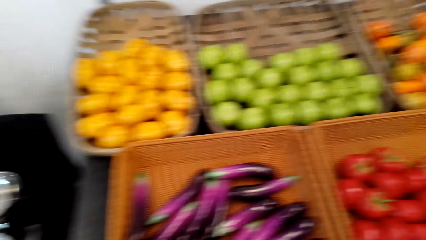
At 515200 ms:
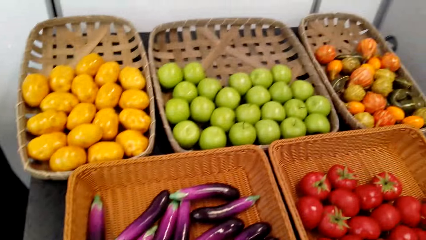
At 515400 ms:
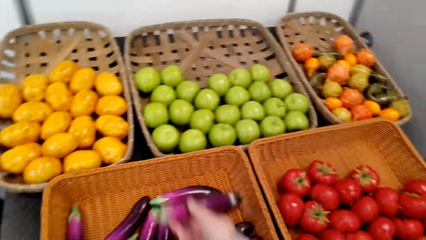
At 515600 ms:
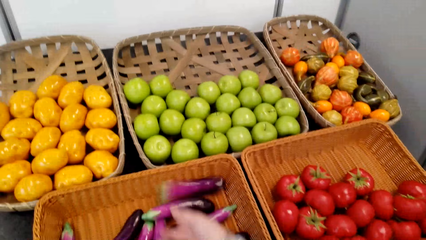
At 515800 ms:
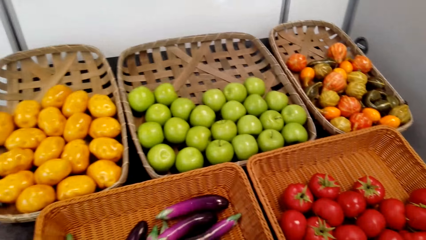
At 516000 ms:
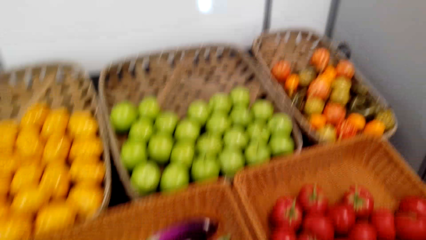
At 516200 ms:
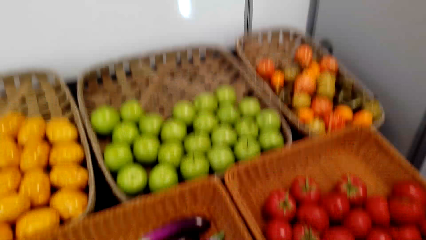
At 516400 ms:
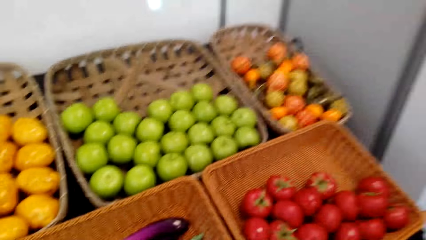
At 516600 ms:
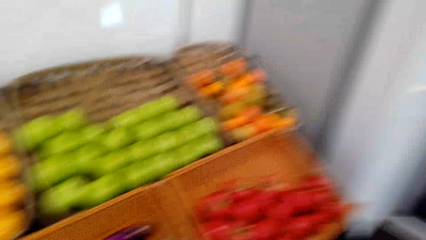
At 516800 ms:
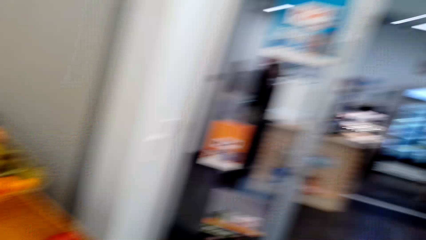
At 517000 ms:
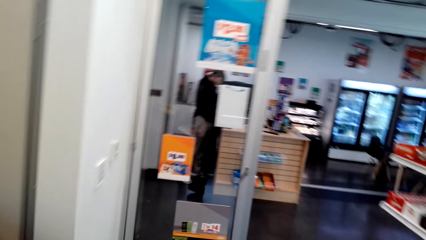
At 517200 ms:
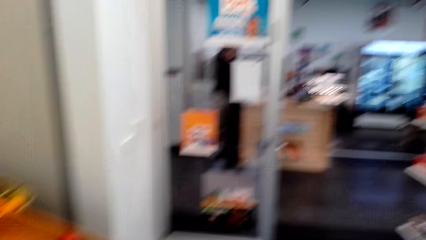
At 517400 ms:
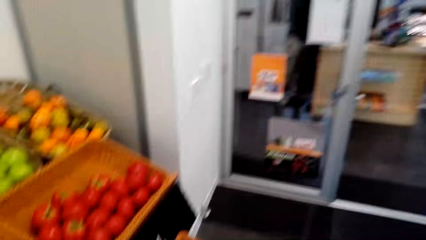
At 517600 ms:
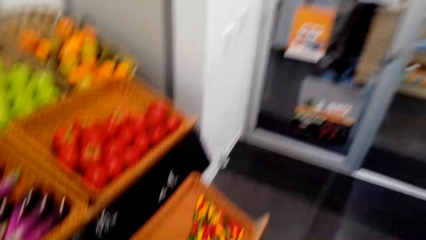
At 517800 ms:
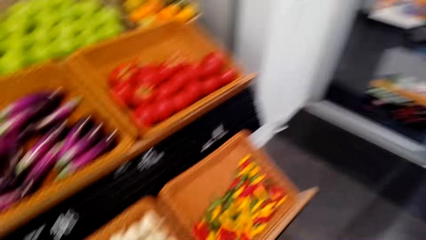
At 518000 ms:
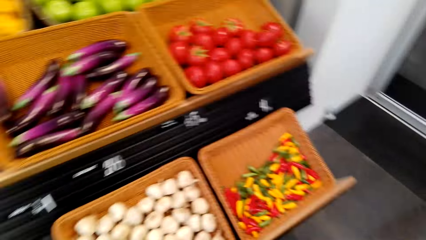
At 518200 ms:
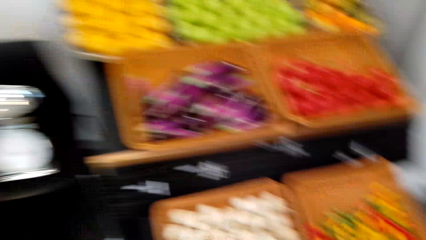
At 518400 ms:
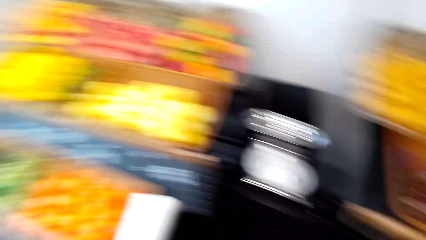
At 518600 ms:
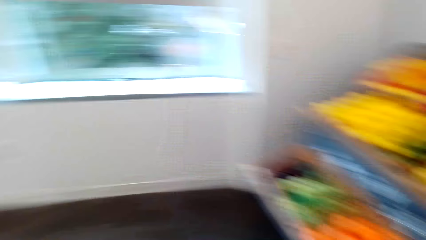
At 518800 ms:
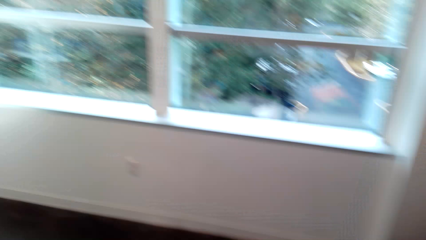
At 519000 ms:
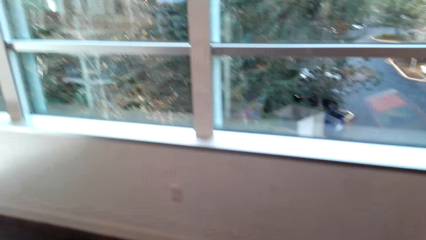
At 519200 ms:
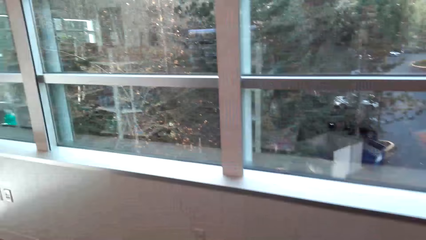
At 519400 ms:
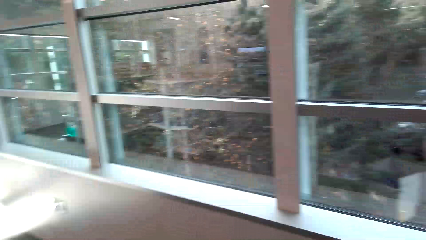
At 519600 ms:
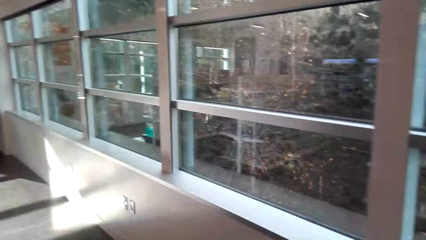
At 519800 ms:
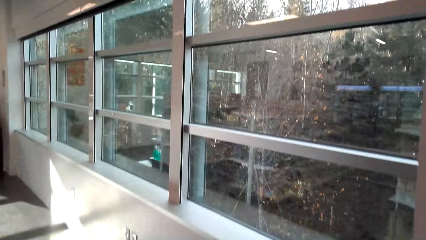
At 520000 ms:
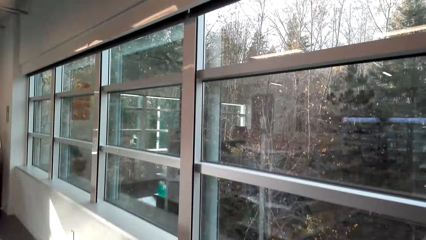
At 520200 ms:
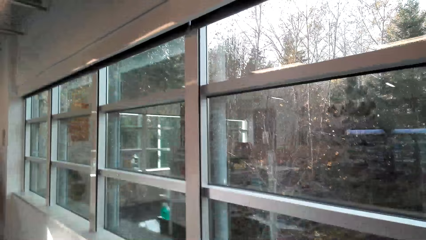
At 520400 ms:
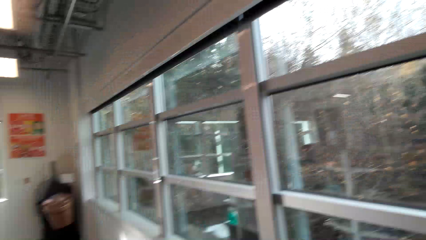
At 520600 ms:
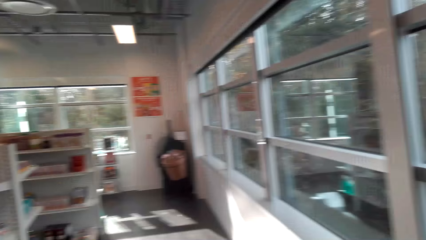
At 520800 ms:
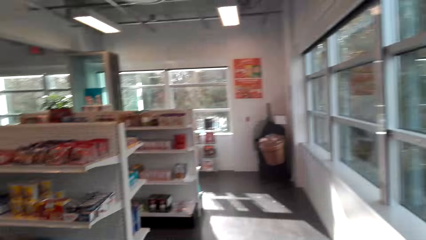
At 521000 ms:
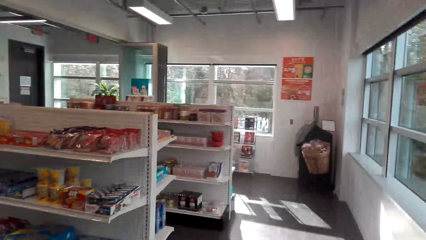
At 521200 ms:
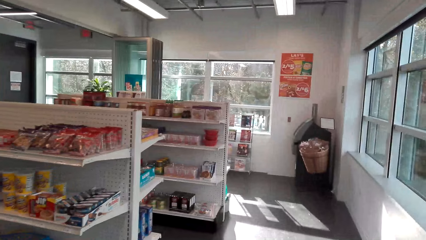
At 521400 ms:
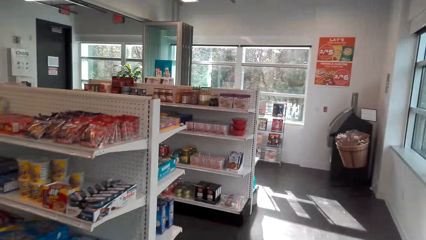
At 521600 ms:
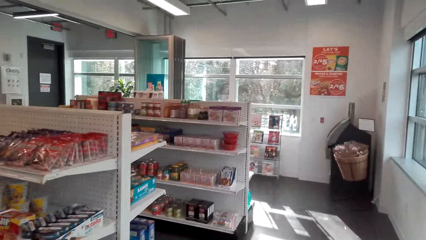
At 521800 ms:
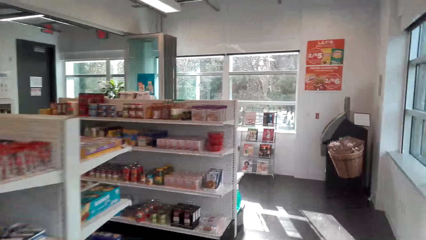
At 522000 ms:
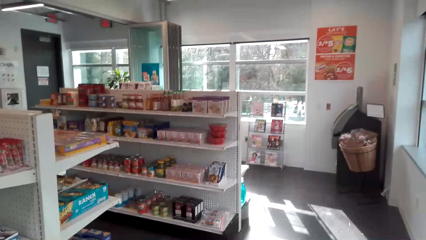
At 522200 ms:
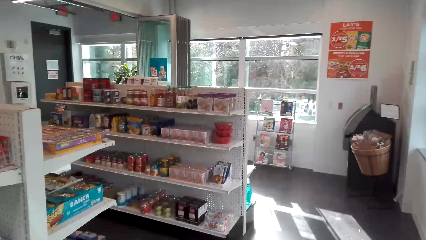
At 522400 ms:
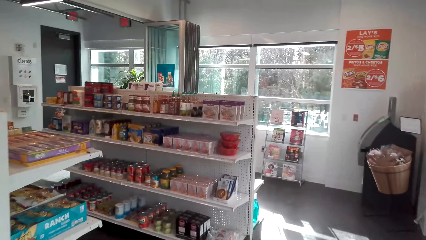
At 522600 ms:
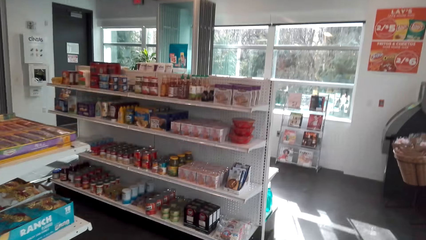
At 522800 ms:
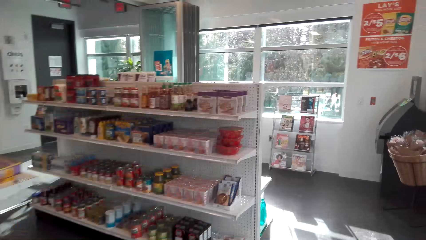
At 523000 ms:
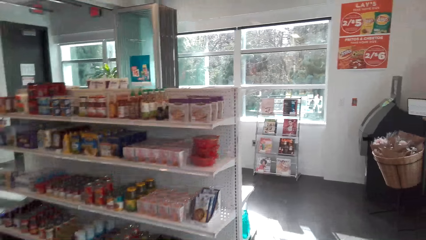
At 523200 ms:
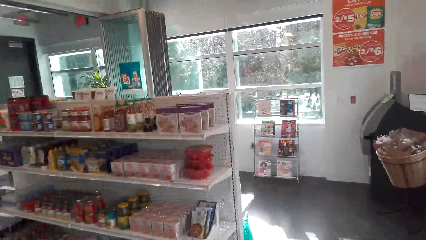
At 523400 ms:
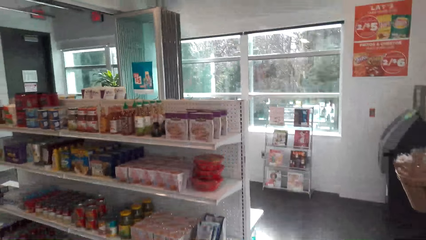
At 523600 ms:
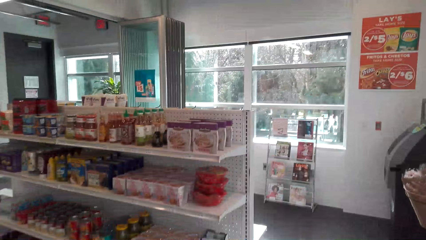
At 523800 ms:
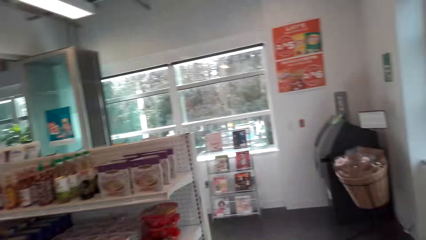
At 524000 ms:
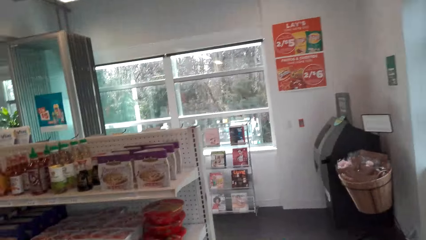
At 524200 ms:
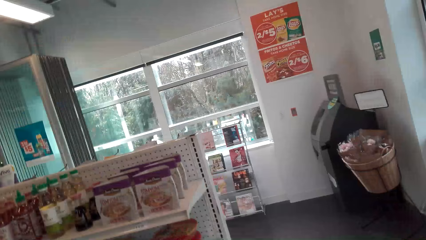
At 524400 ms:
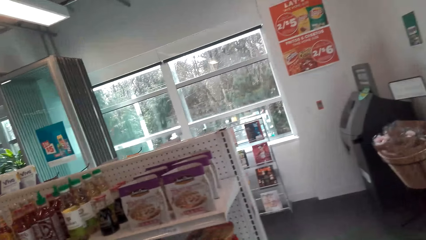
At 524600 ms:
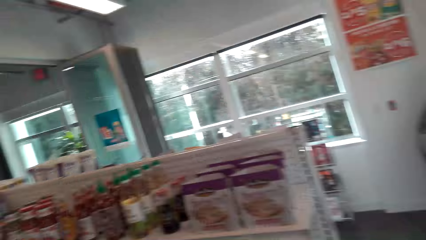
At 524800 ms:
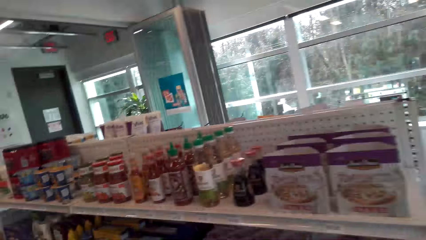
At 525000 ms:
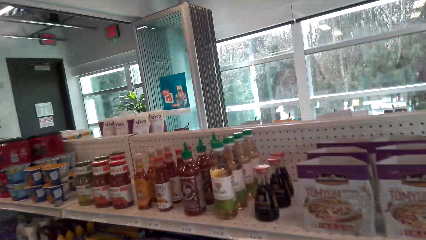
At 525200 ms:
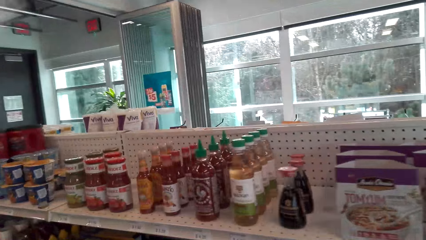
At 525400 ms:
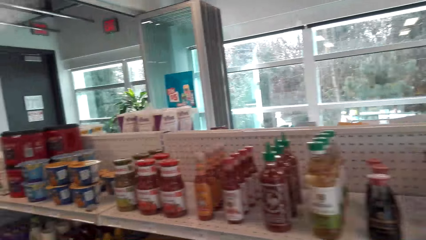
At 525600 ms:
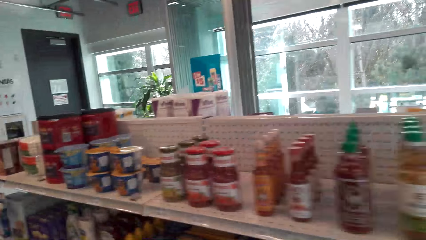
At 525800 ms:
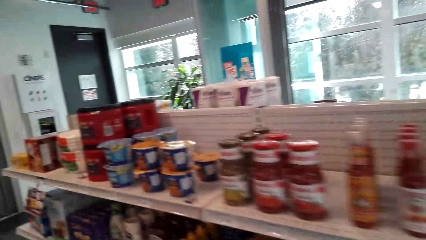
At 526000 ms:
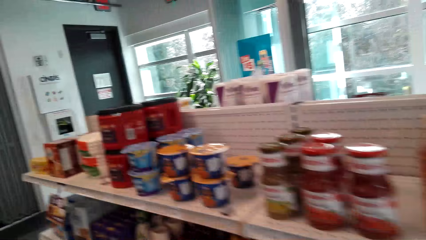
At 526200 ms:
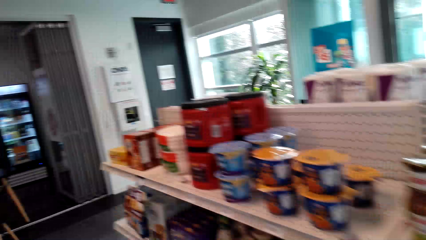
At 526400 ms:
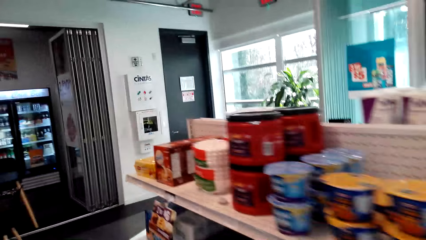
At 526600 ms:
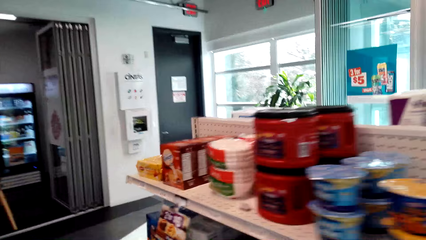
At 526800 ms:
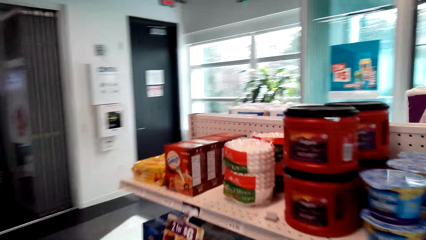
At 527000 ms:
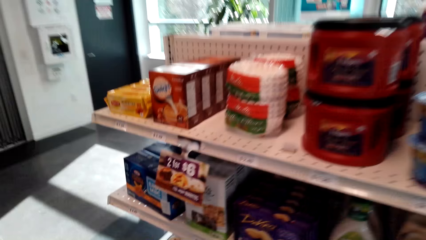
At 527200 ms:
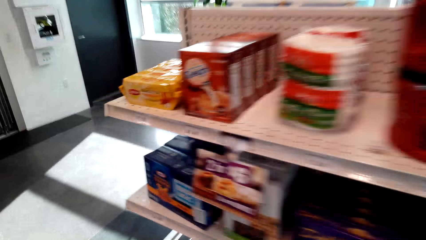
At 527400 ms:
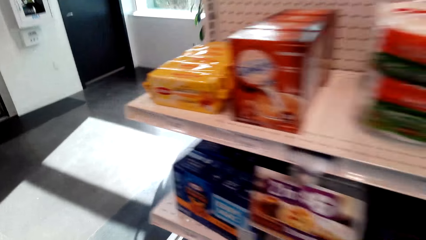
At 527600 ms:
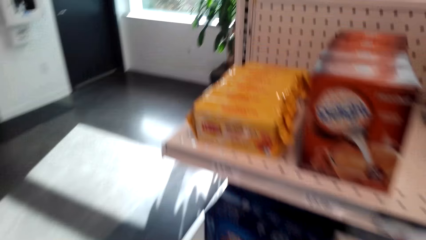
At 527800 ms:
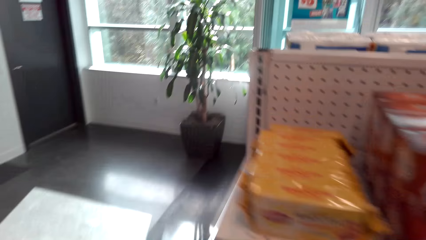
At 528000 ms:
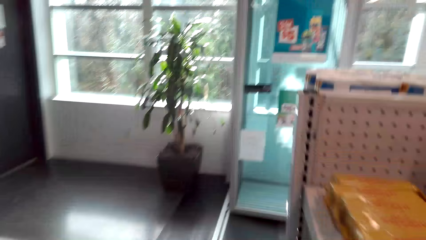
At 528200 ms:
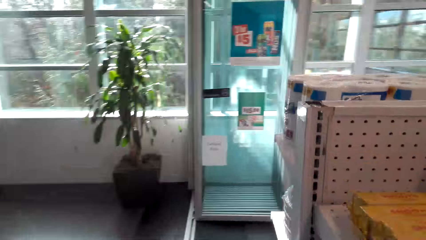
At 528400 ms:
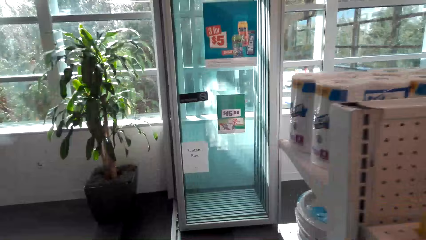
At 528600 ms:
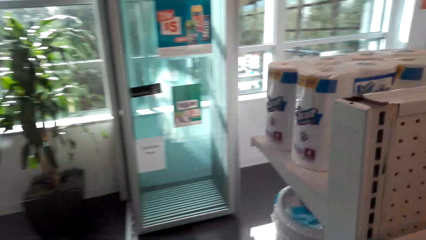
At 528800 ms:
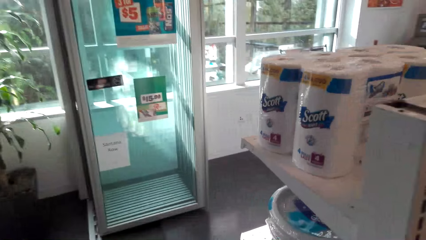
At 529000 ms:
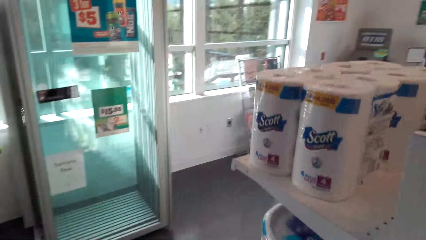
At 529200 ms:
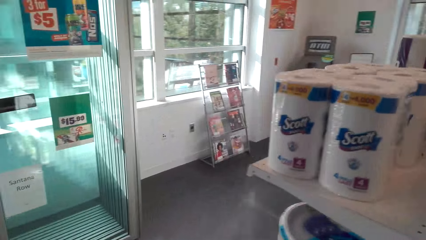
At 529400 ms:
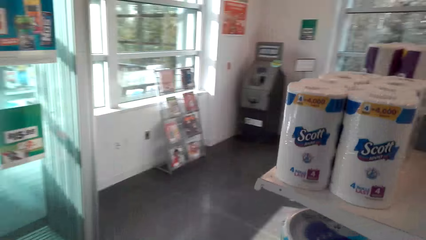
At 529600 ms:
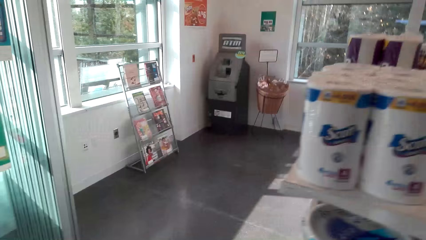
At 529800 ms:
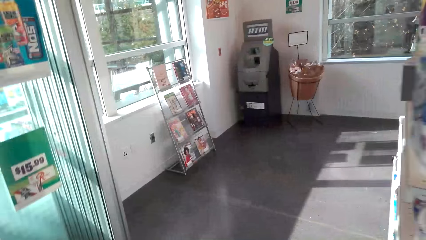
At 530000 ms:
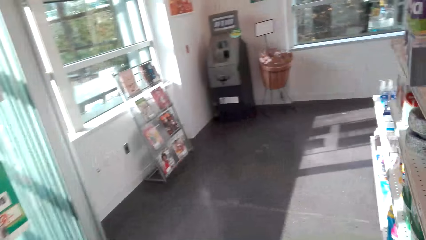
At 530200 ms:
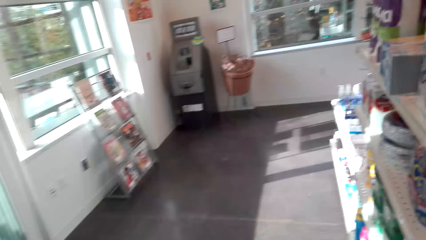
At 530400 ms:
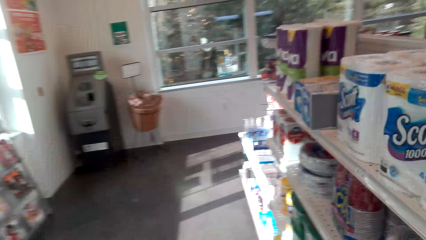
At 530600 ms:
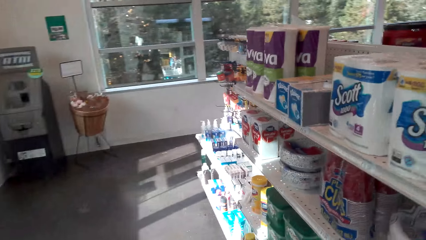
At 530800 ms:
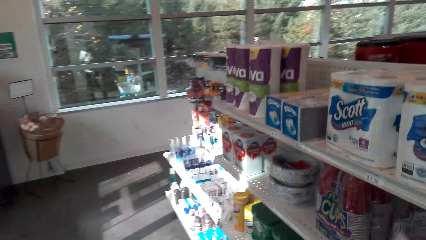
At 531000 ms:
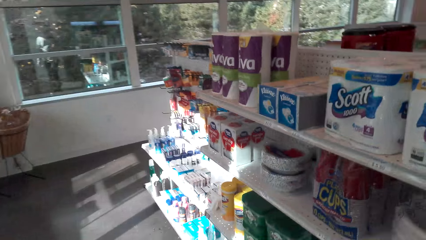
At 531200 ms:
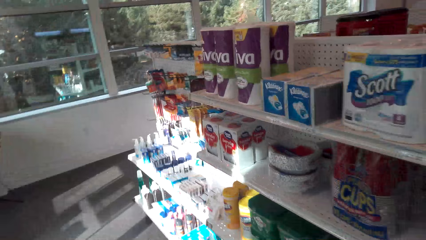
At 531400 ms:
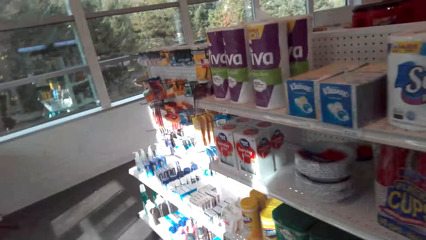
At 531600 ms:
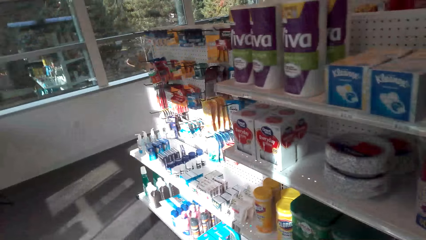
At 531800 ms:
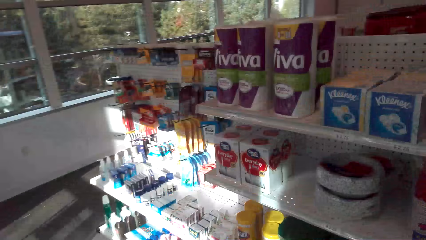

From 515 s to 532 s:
The camera wearer stares at the cucumber. They throw the cucumber on the shelf. They move the camera around. They walk across the store. They converse. They walk in the mall.
